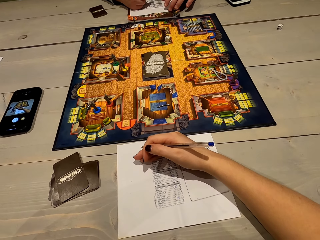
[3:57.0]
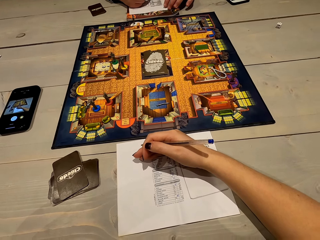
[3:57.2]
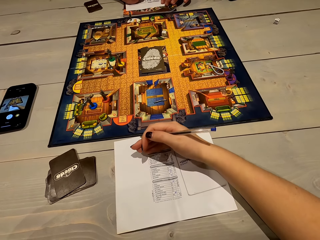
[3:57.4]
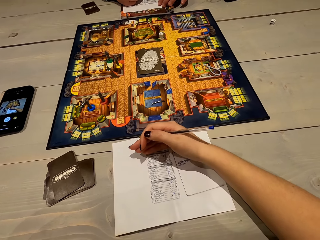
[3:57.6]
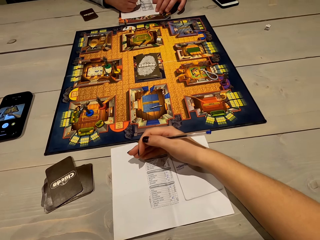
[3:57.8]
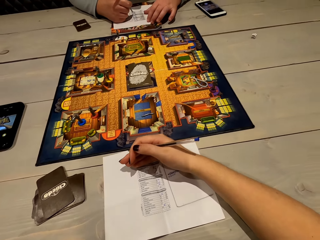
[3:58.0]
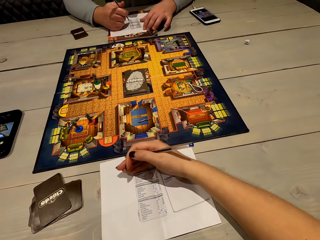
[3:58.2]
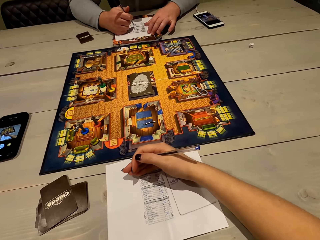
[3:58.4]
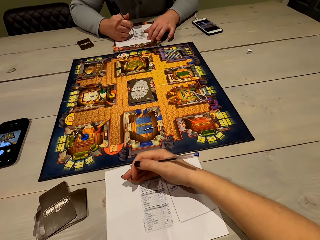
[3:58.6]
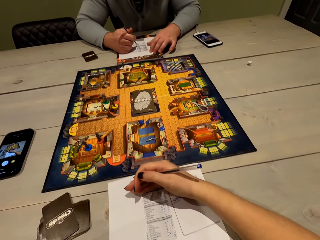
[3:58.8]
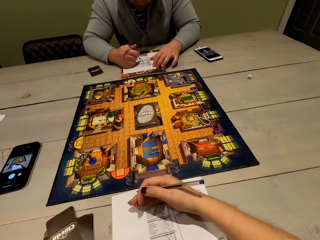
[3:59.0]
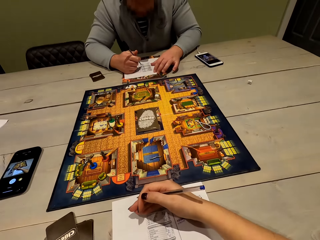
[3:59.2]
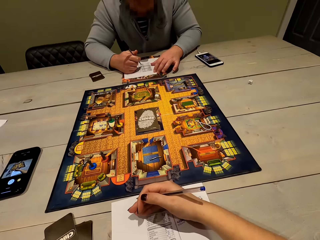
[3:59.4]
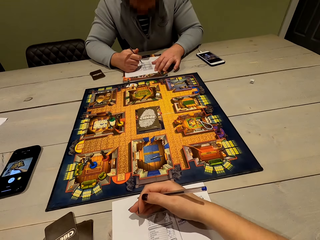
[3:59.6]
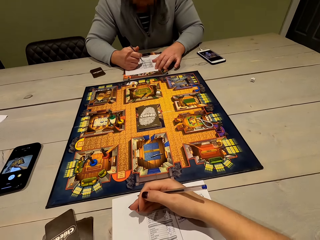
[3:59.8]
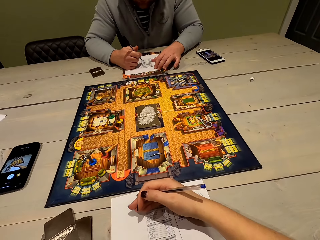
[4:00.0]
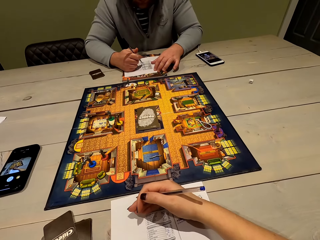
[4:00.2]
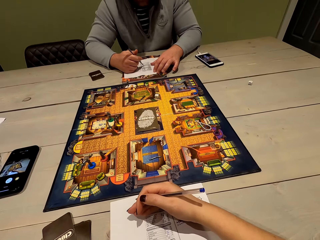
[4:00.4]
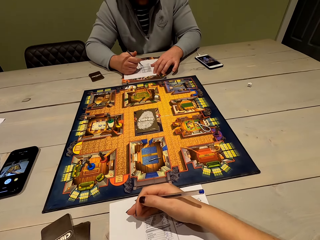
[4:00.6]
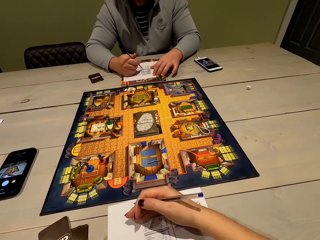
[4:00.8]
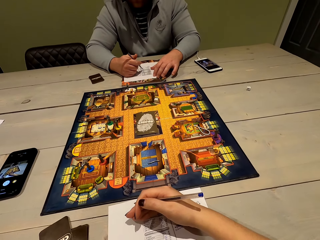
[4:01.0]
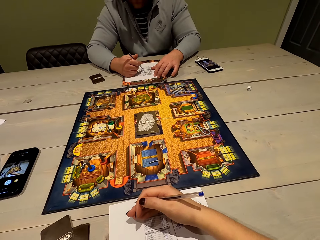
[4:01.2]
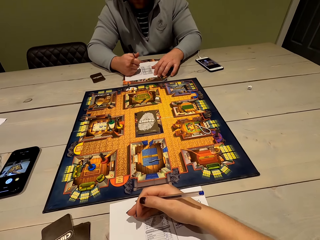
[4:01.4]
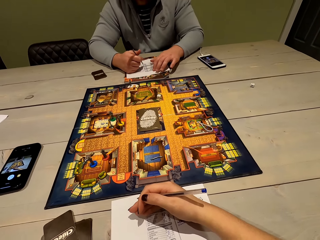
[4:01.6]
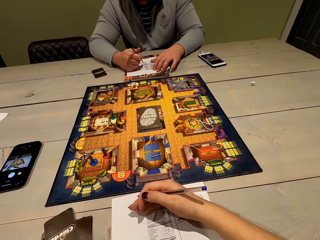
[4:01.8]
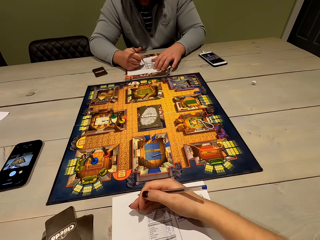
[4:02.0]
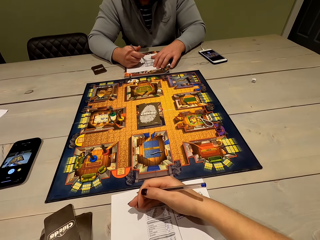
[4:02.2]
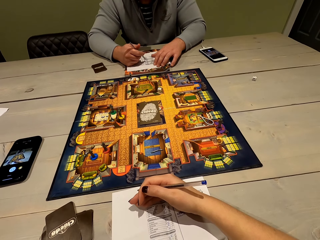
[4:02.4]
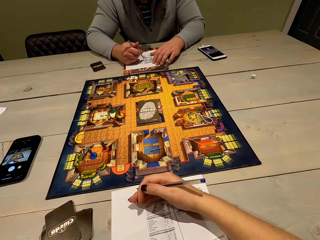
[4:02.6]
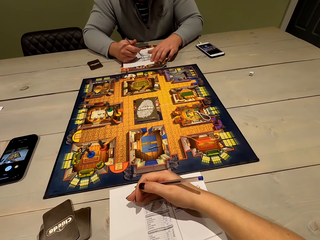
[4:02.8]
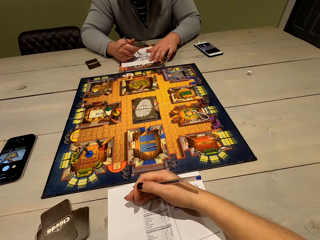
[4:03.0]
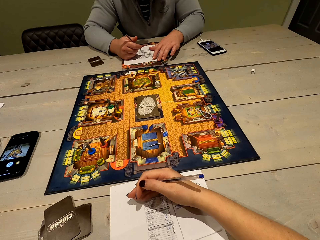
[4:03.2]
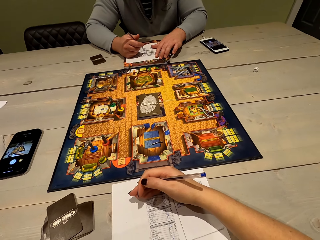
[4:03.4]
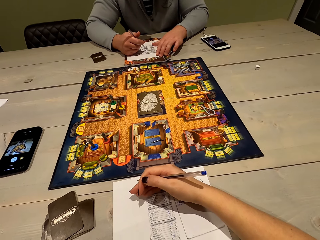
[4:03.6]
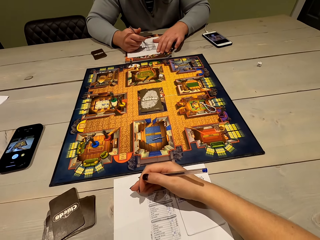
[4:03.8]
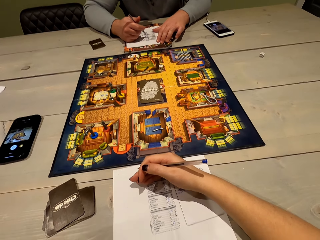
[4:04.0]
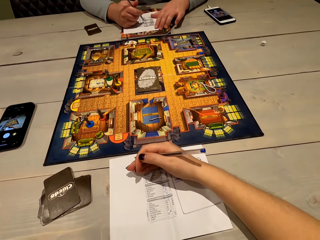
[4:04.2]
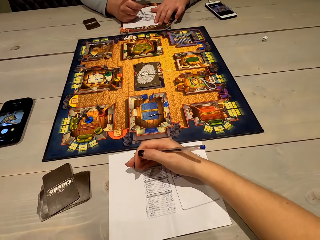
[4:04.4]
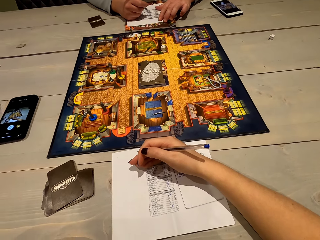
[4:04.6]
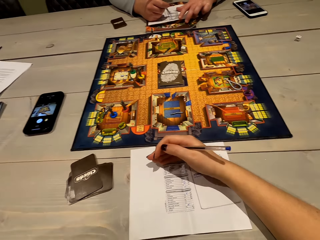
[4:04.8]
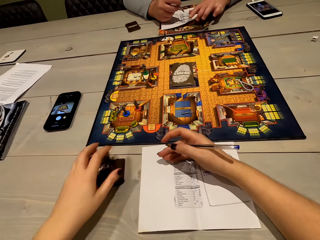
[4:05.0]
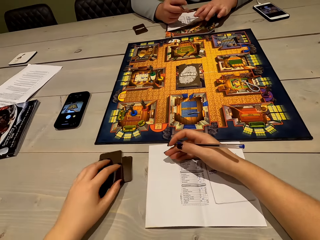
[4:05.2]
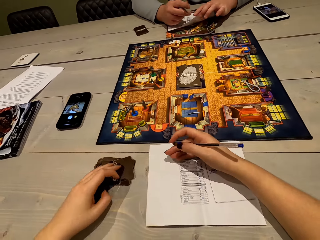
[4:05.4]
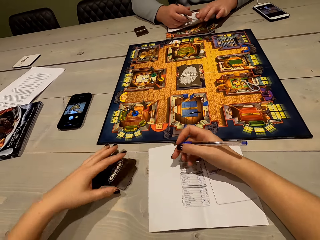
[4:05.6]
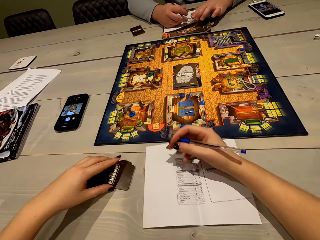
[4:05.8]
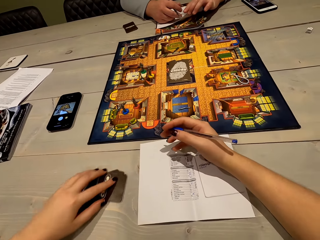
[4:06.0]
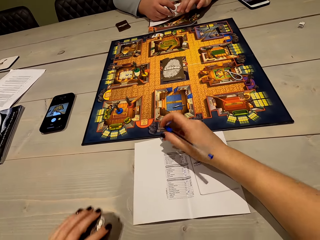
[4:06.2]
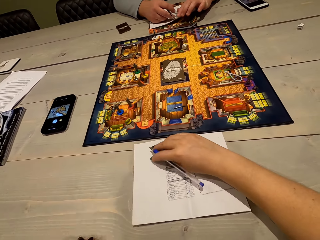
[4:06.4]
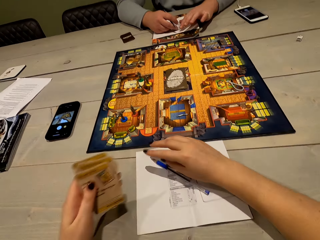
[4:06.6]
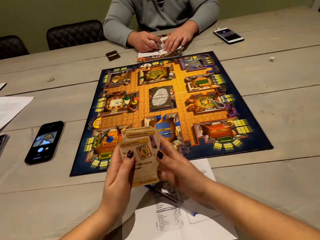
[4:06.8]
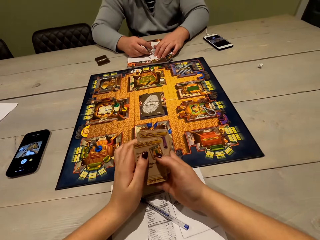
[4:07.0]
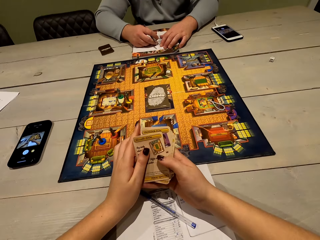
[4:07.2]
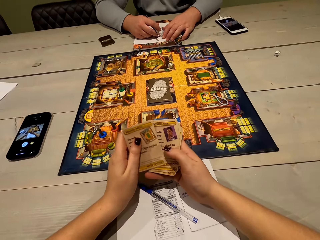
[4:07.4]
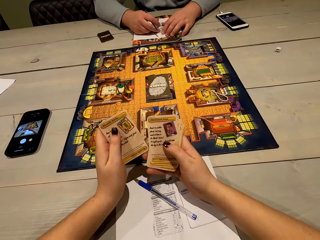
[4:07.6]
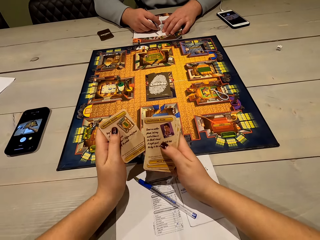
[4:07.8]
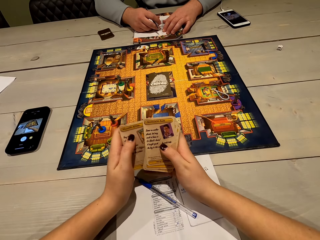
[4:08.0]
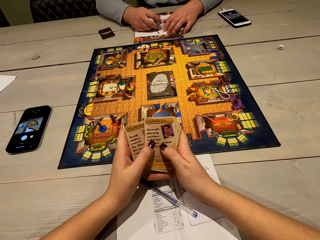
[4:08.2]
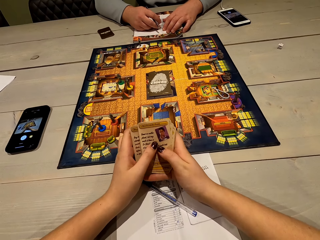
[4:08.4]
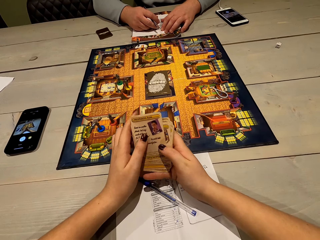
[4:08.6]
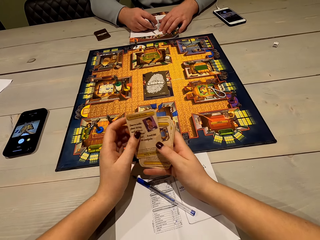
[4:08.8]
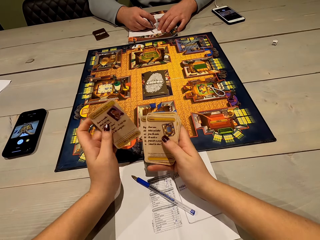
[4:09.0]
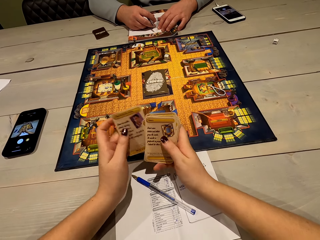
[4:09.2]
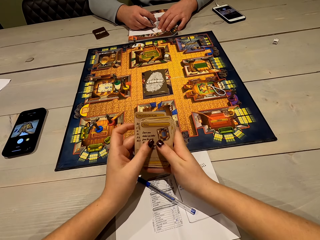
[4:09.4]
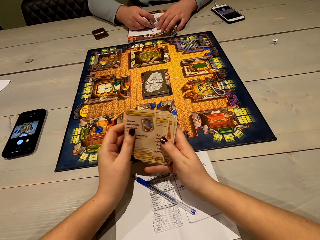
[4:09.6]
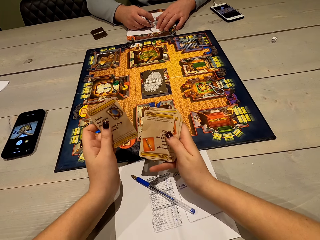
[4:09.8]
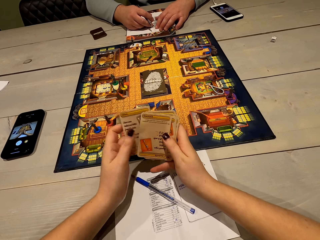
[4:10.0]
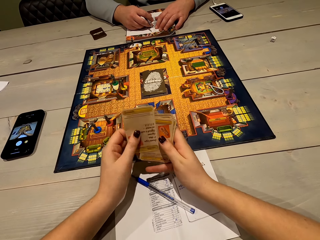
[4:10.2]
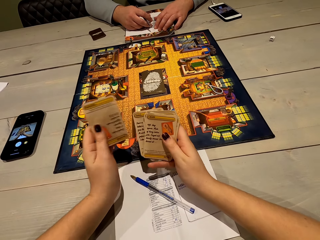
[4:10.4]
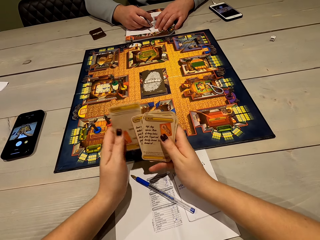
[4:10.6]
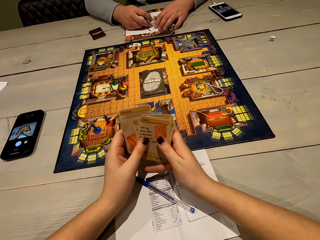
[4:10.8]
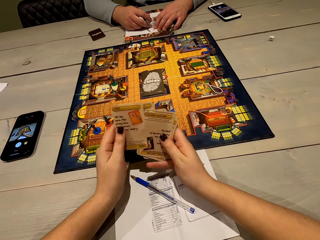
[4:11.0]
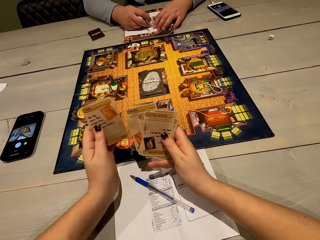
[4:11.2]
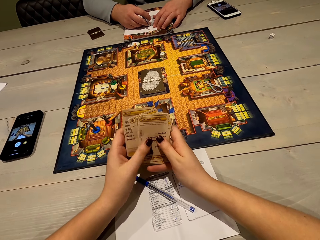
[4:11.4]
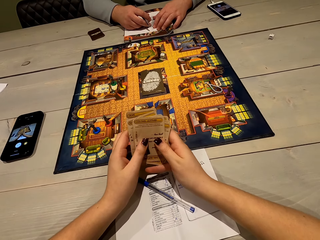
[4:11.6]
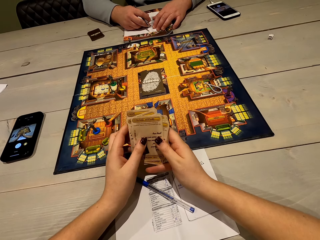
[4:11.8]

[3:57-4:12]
A person writes on the paper. The camera wearer puts the pen on the table, picks up the cards and shuffles the cards.

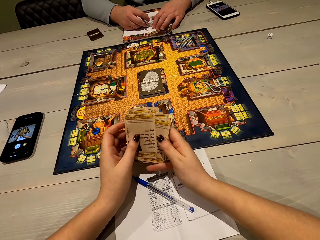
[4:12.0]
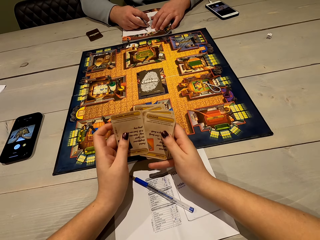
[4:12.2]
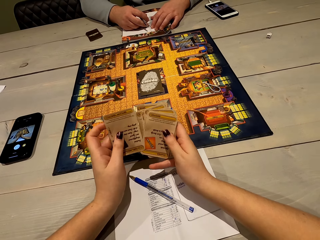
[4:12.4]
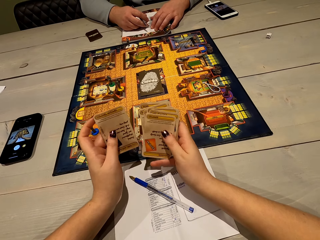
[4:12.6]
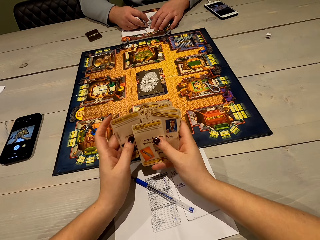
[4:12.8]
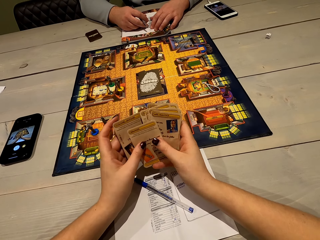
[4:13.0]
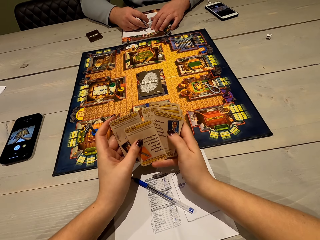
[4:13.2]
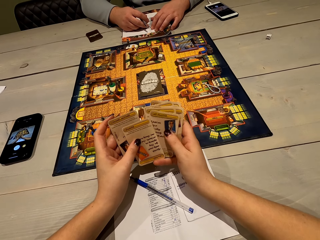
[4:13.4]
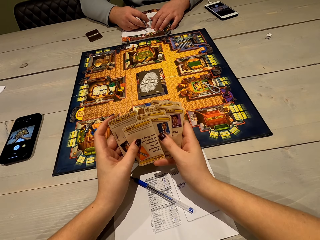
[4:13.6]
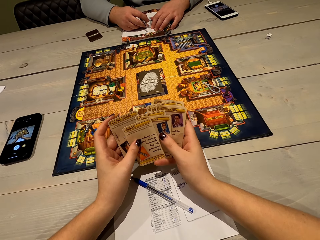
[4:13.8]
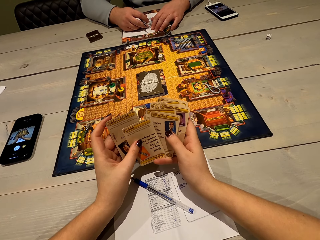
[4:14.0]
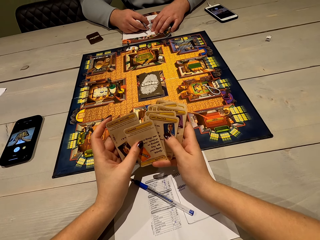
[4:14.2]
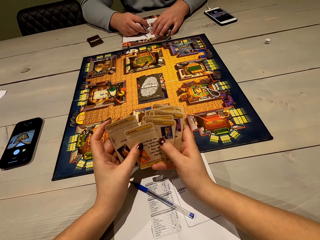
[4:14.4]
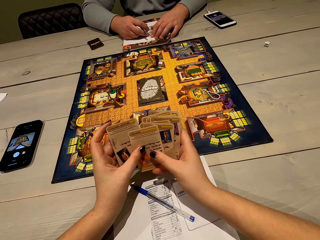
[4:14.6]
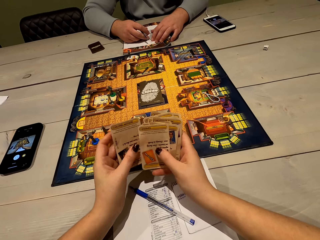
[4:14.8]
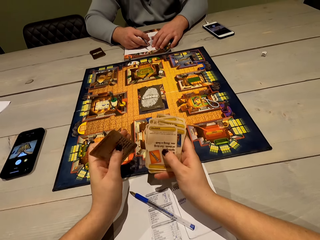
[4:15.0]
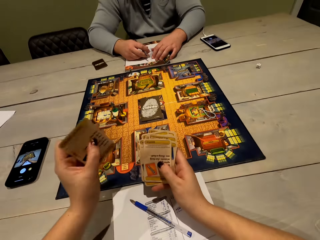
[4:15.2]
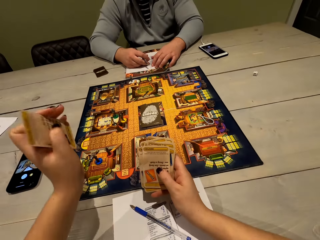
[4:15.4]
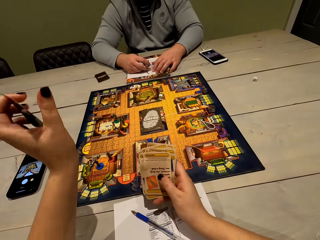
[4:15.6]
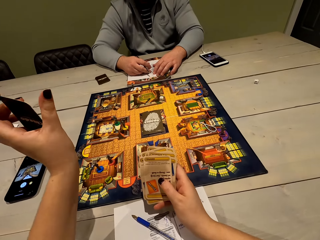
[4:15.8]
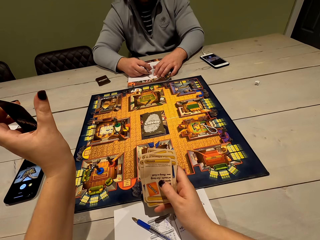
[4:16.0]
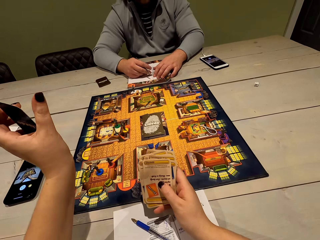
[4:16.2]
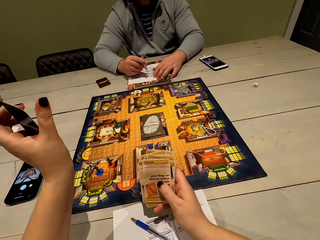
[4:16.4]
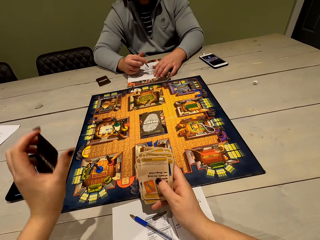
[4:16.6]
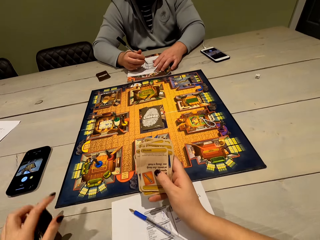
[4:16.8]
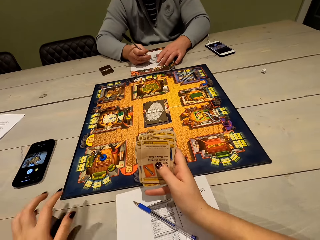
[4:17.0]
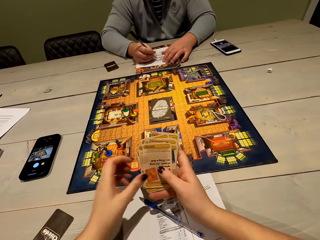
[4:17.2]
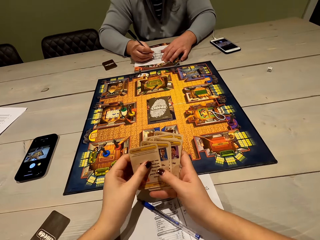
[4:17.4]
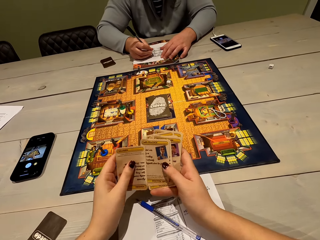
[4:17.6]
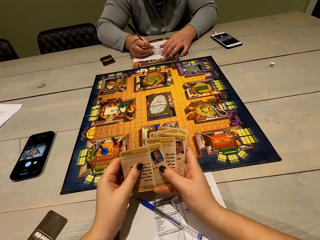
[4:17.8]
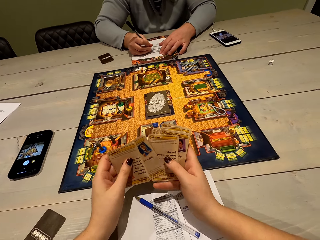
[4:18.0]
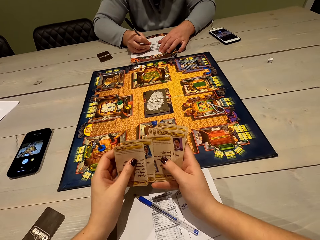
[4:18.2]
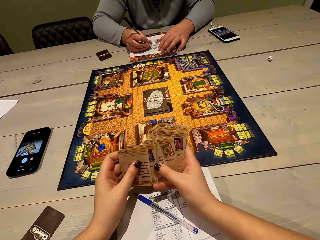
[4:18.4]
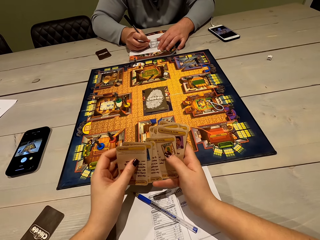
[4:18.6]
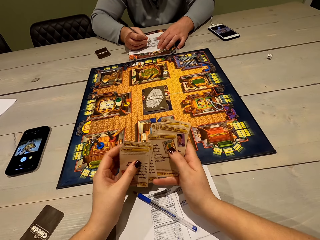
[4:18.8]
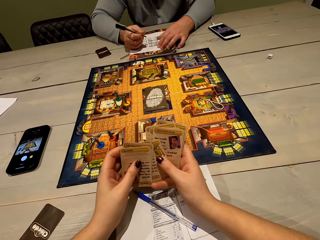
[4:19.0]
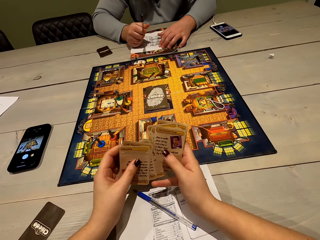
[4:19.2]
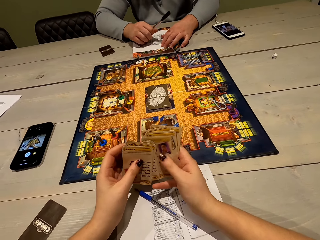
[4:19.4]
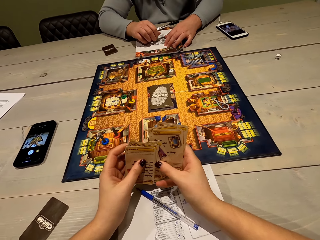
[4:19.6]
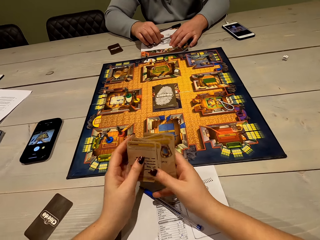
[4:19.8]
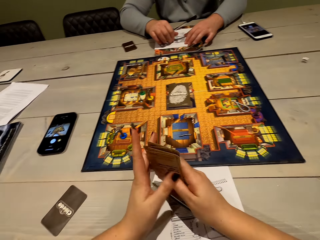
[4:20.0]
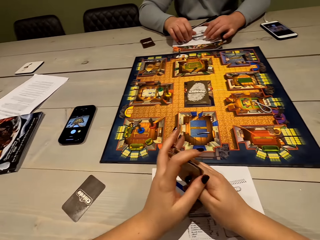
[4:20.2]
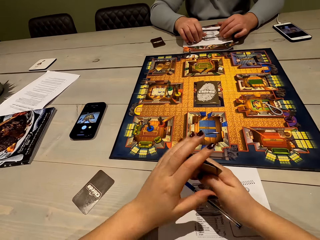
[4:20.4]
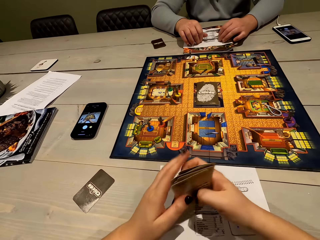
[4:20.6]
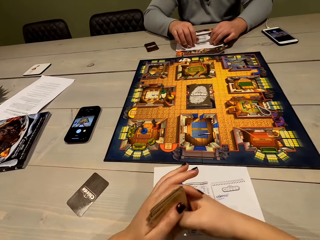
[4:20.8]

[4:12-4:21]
The camera wearer lifts the card. A man puts the card on the table. The camera wearer places the card on the table. The man writes on the paper. The camera wearer shuffles cards.
